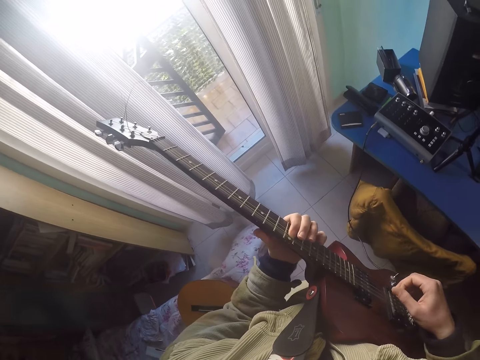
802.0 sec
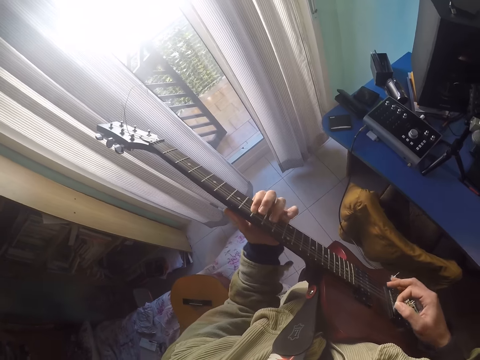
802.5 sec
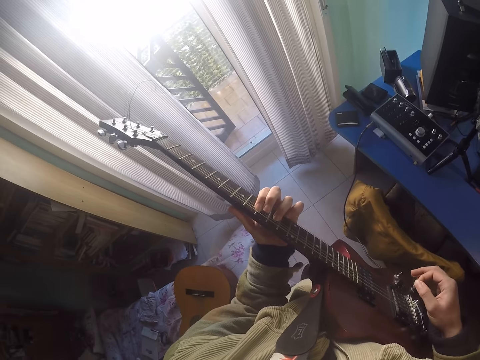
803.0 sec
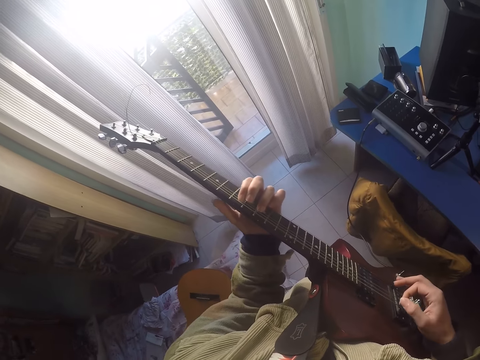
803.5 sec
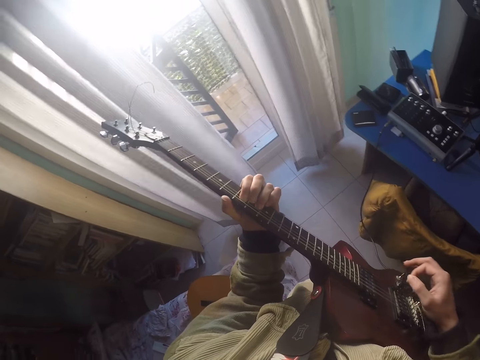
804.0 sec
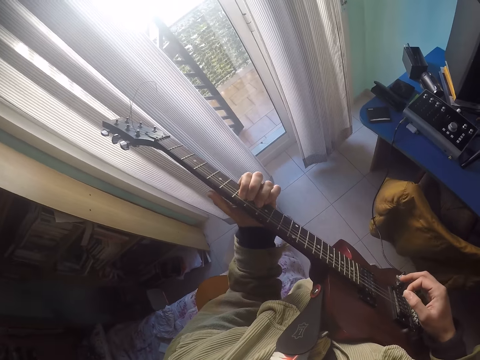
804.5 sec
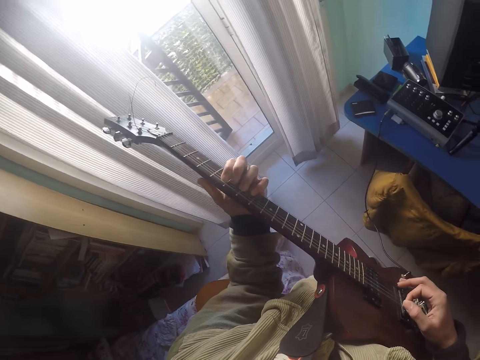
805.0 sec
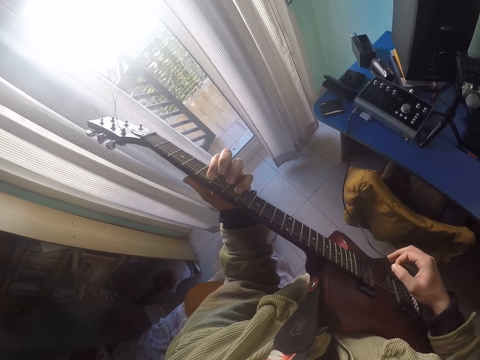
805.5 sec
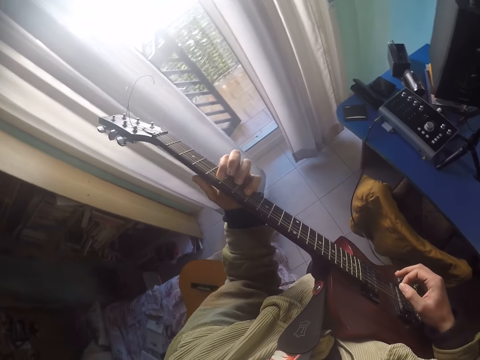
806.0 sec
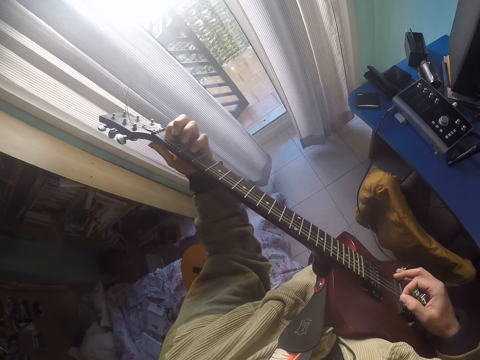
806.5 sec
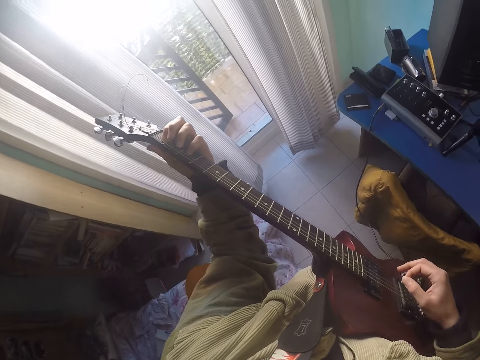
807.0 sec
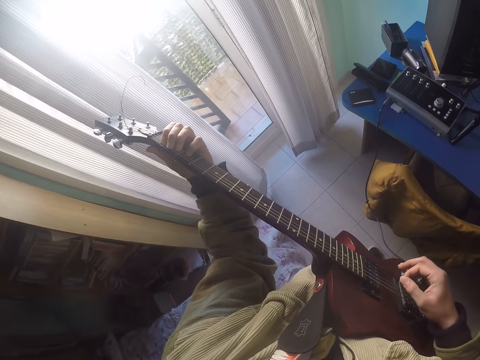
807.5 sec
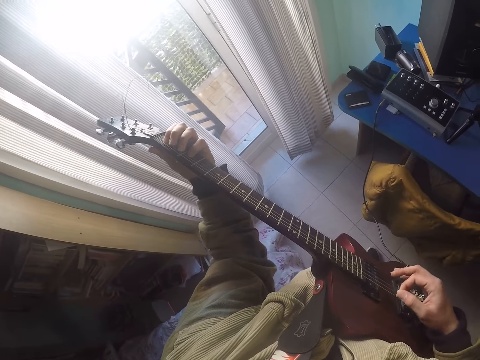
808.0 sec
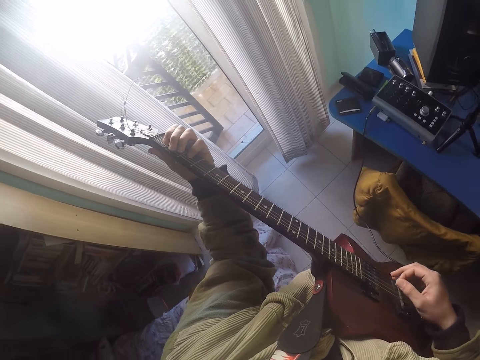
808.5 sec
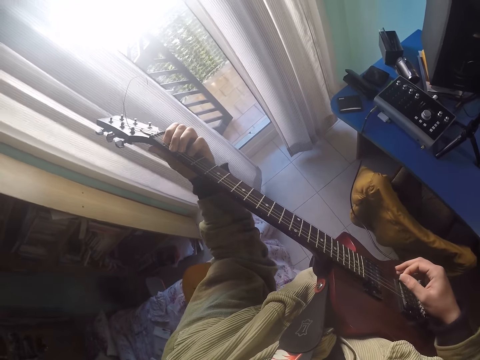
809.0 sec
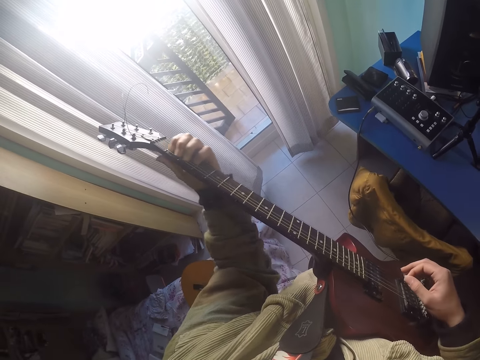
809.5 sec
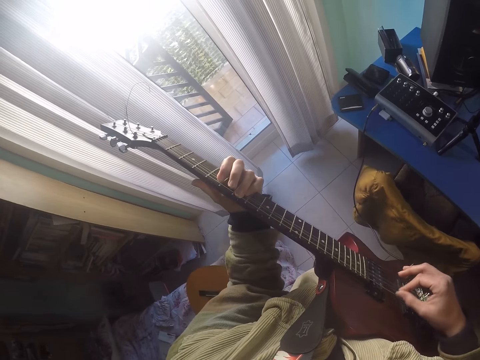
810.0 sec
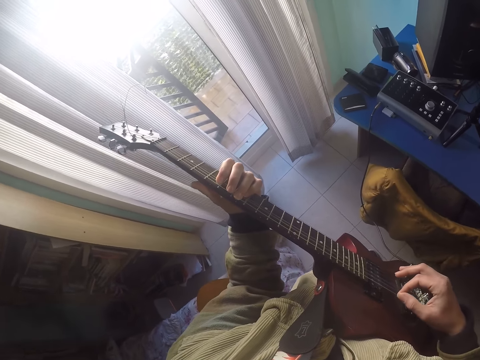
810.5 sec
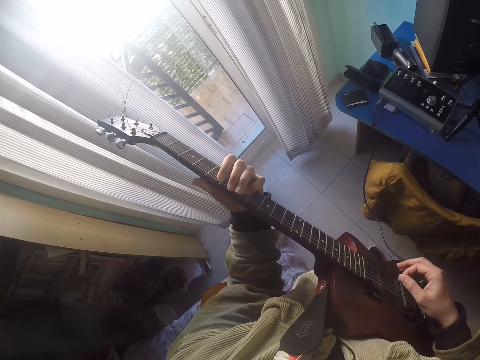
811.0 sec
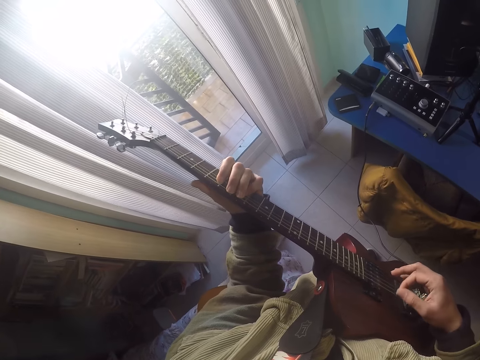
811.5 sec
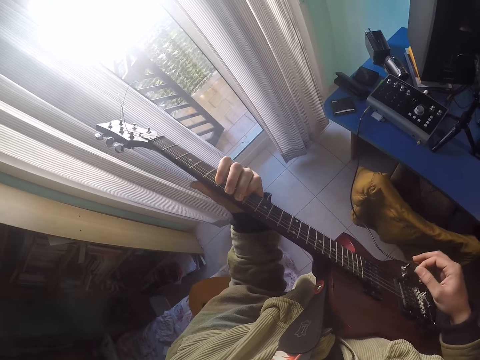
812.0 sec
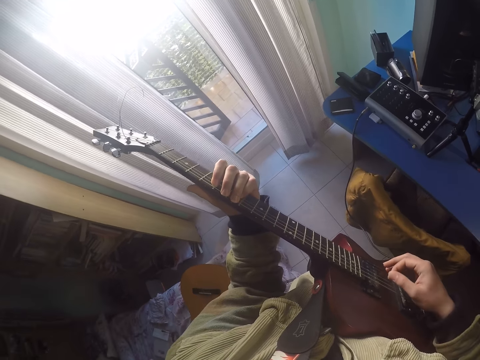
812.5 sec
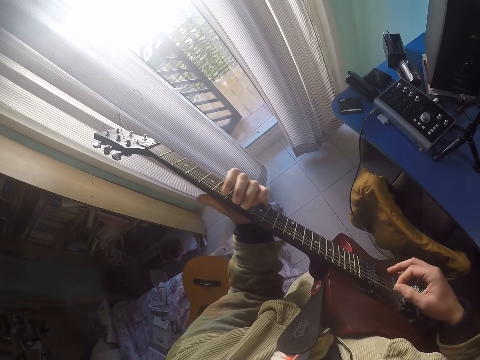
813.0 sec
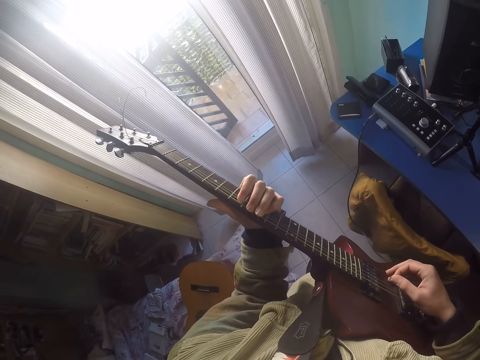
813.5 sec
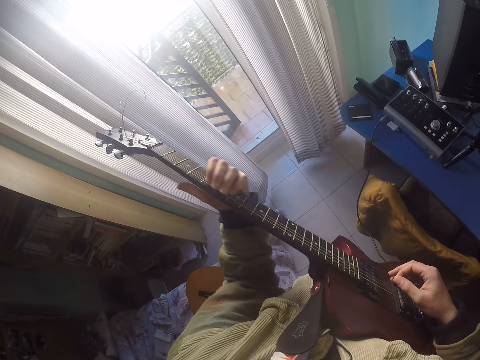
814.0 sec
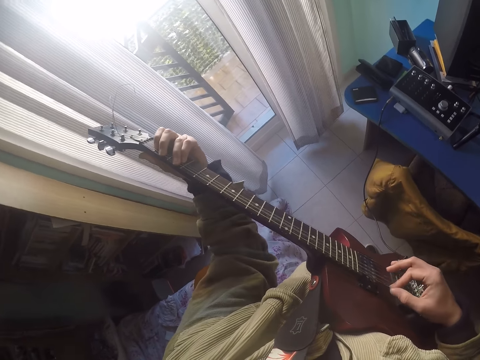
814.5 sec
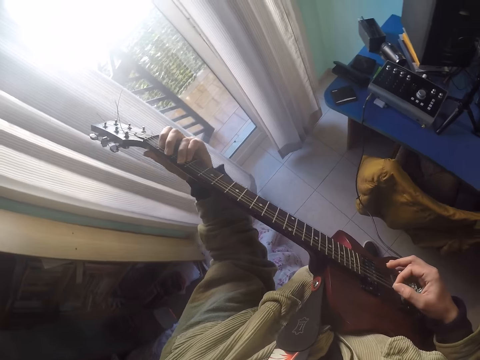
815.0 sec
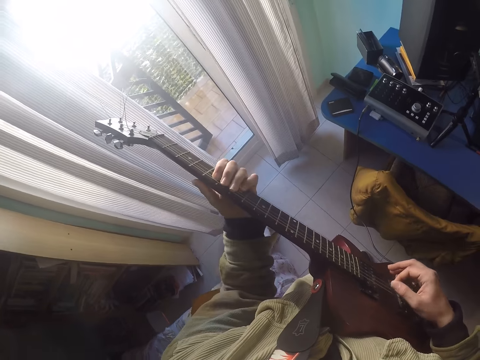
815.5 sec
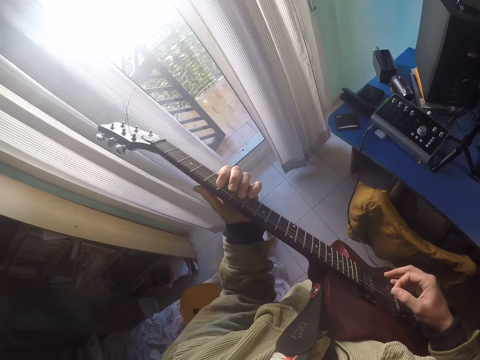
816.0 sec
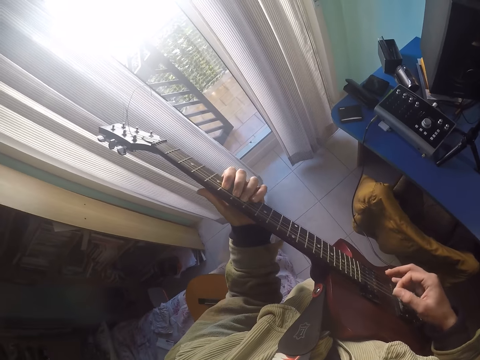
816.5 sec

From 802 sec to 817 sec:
The camera wearer clicks the strings.

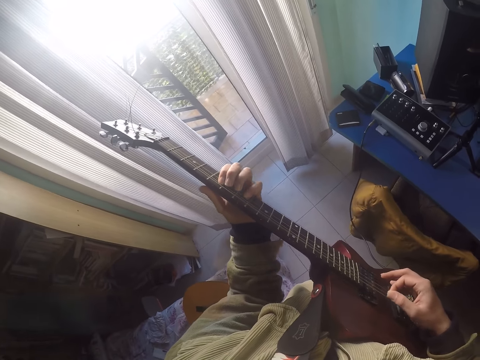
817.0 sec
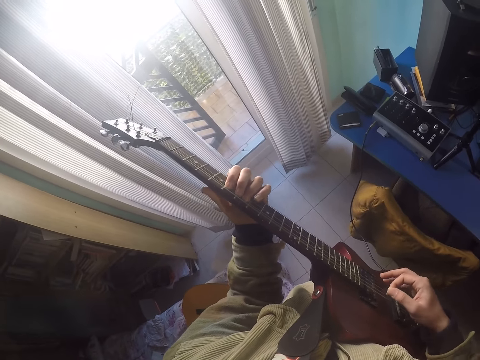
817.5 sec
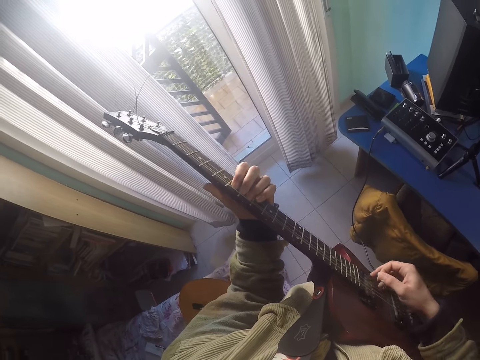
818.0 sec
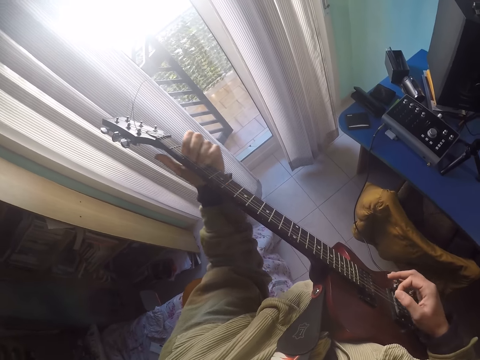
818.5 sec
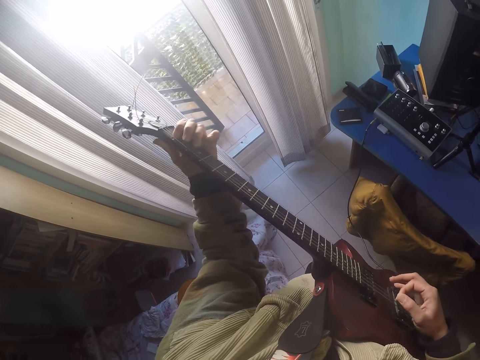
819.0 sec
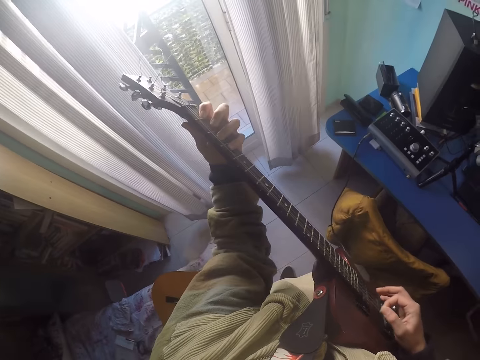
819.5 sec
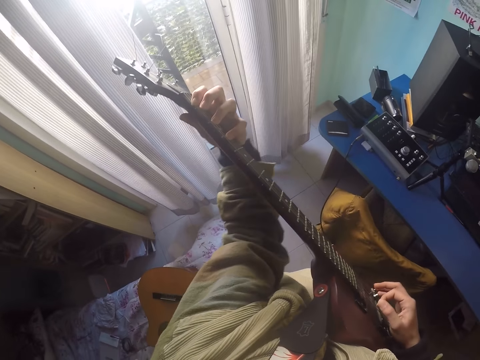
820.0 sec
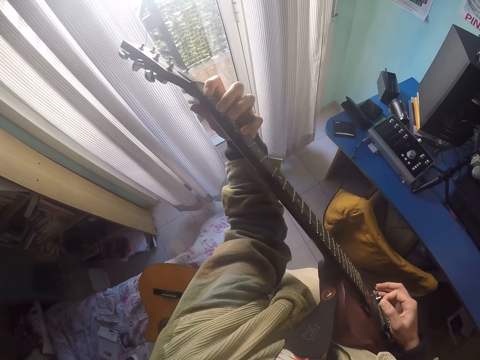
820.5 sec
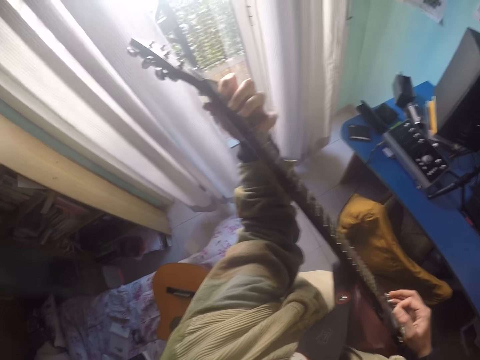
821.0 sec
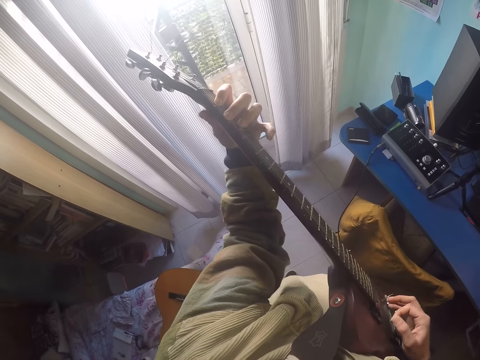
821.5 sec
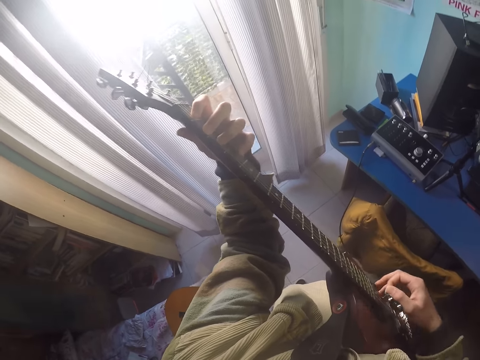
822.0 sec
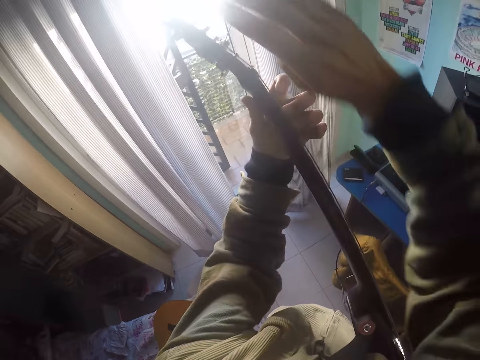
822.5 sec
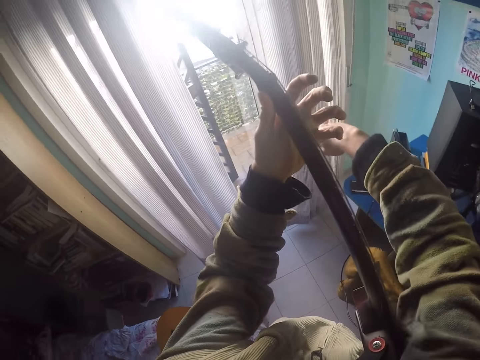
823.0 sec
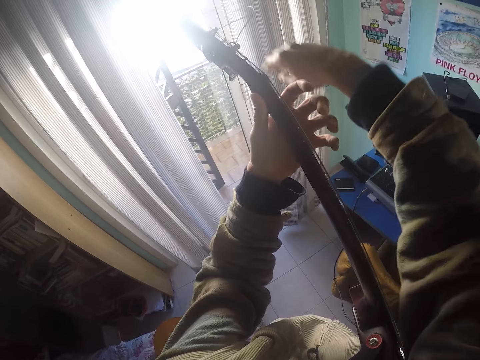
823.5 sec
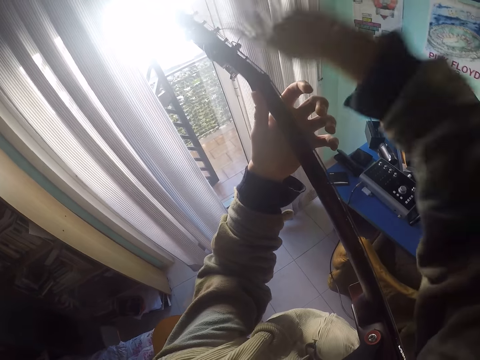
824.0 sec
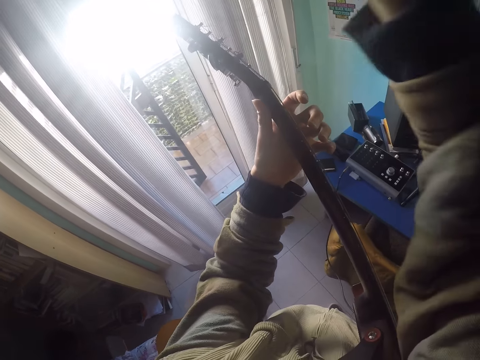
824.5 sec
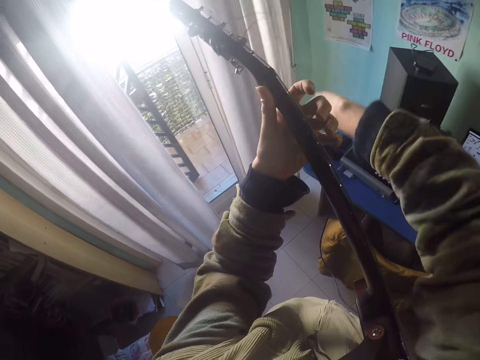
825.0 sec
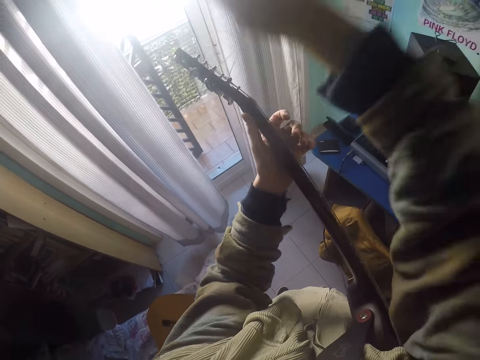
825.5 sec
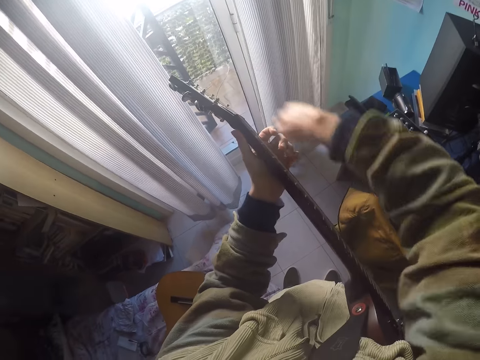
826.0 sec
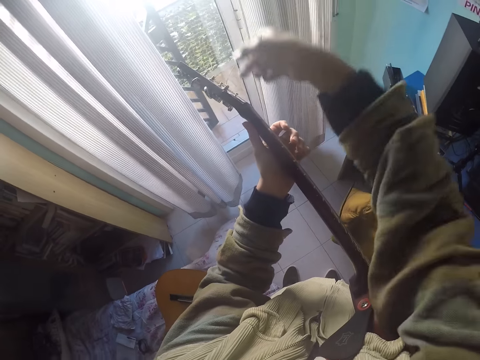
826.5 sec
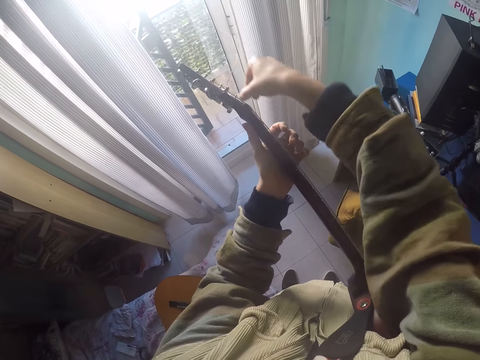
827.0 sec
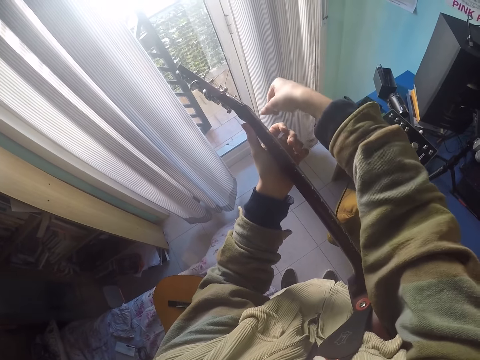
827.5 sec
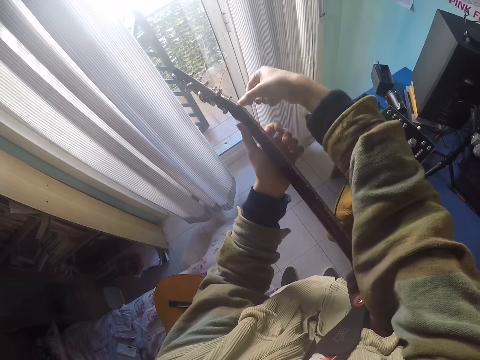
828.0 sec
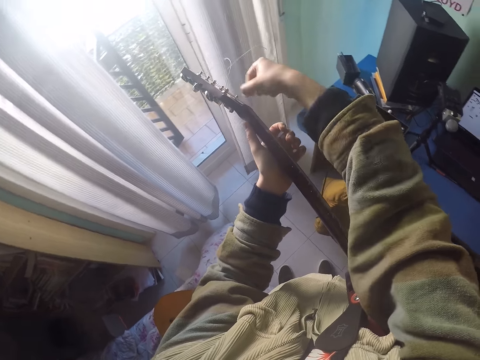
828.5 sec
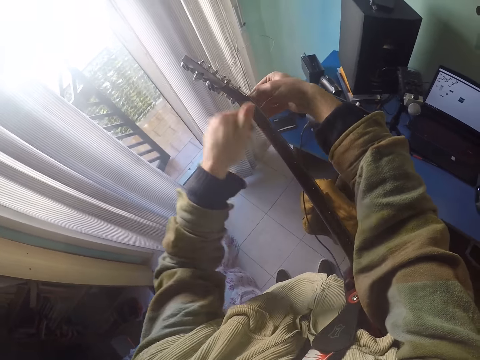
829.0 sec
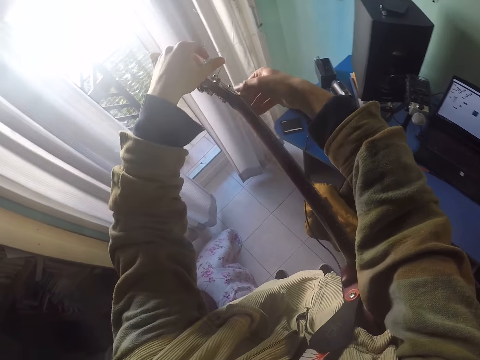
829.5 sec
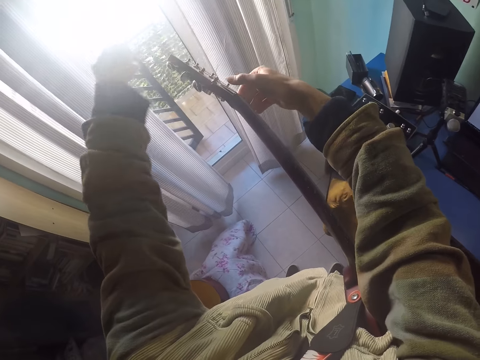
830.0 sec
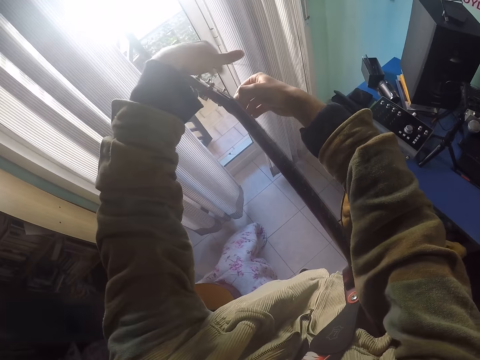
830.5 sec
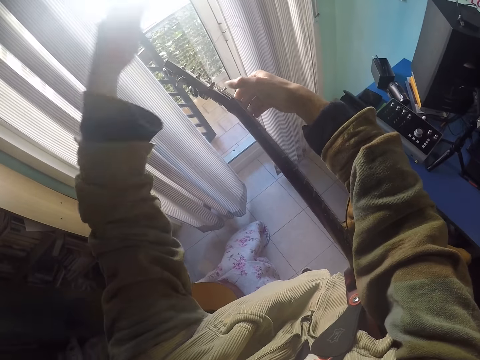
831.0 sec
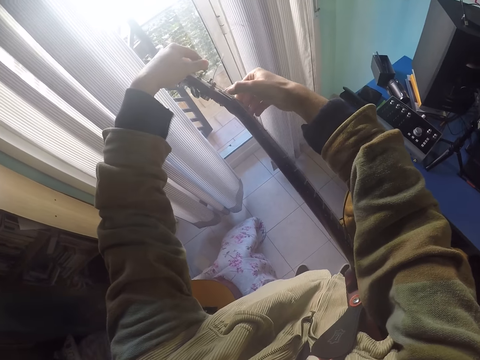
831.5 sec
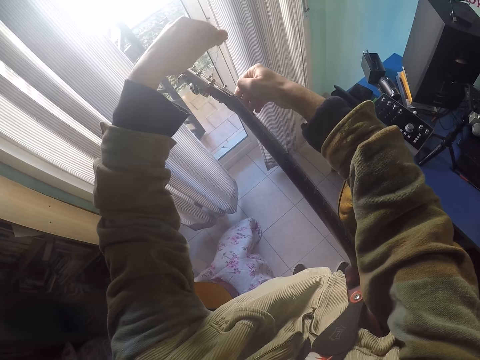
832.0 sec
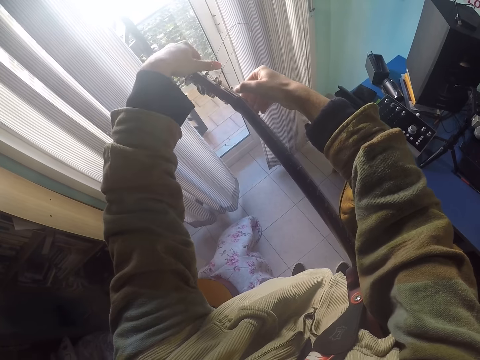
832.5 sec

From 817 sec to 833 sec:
The camera wearer plays the guitar. They touch wires on the guitar. They adjust the capstan.
